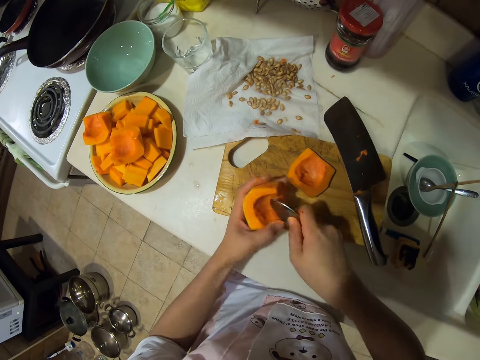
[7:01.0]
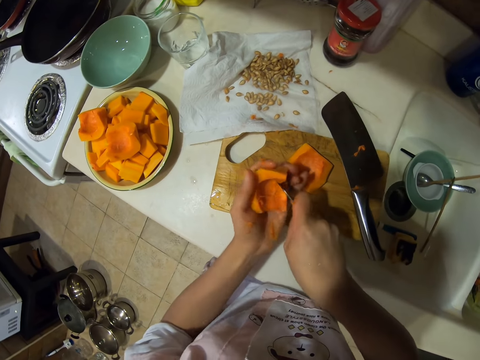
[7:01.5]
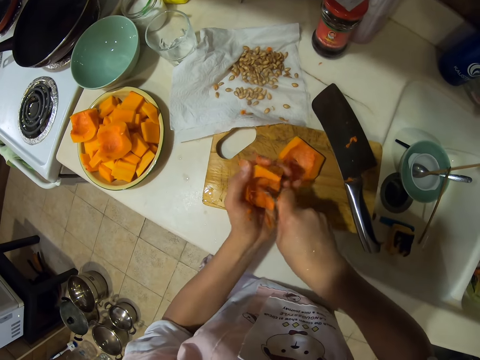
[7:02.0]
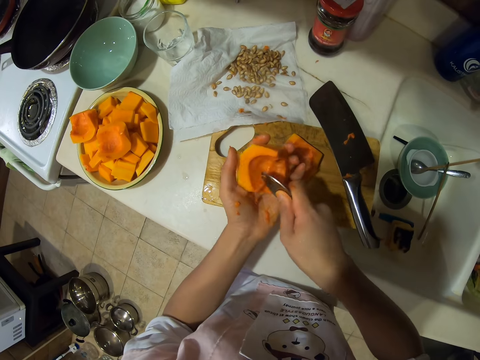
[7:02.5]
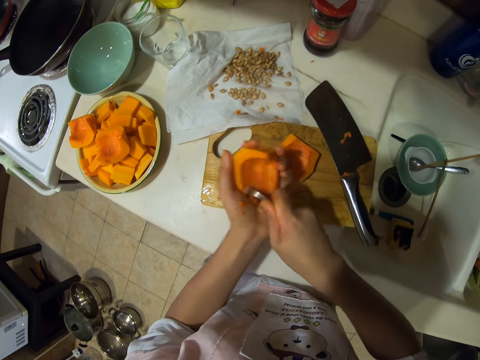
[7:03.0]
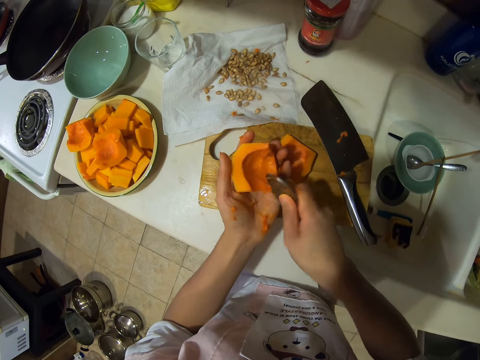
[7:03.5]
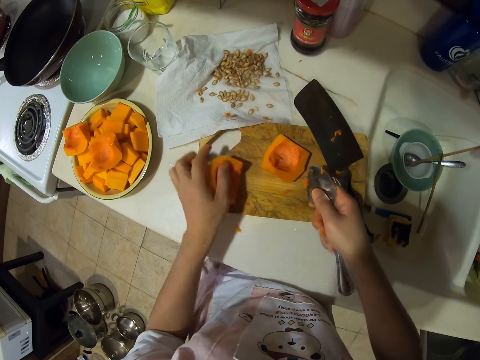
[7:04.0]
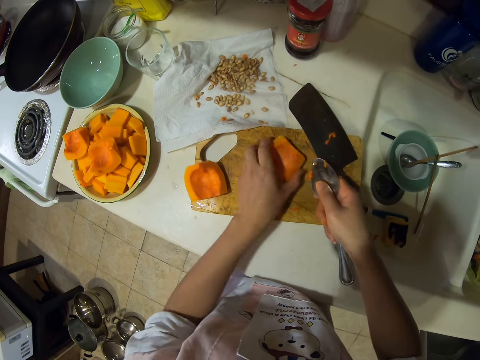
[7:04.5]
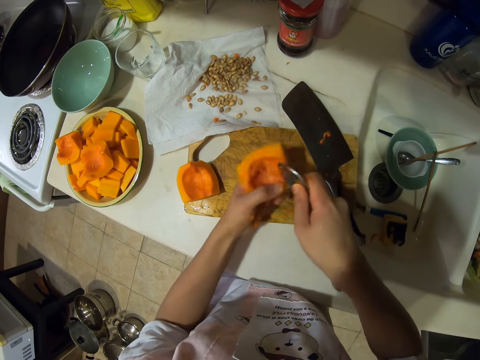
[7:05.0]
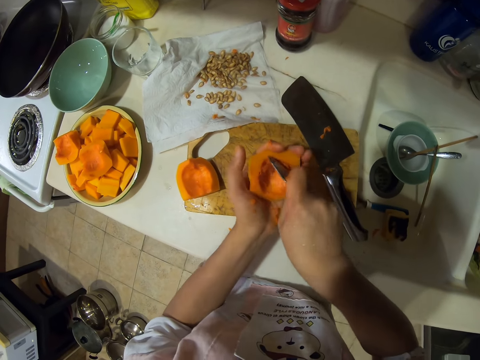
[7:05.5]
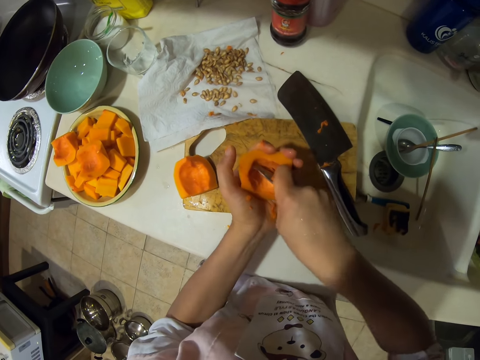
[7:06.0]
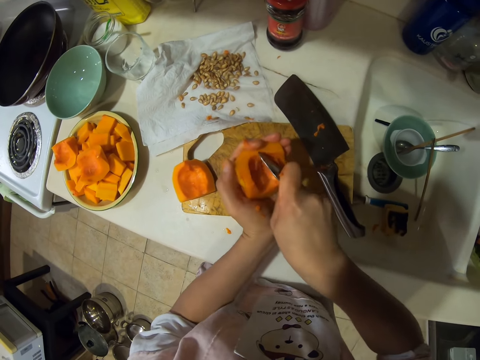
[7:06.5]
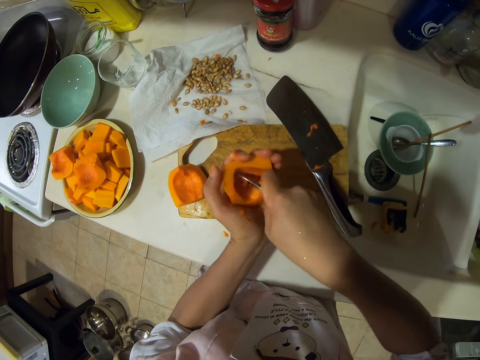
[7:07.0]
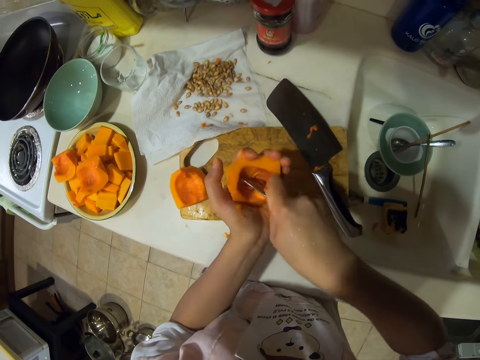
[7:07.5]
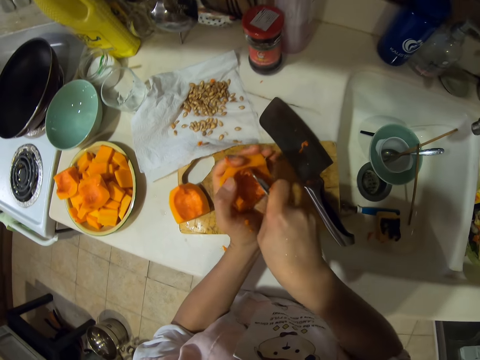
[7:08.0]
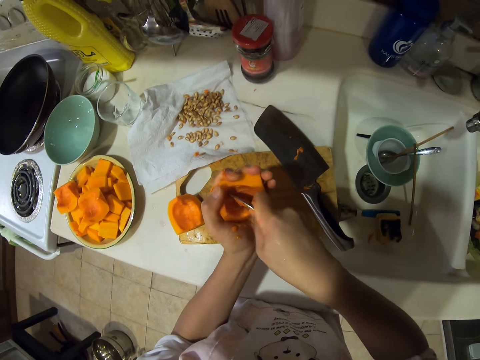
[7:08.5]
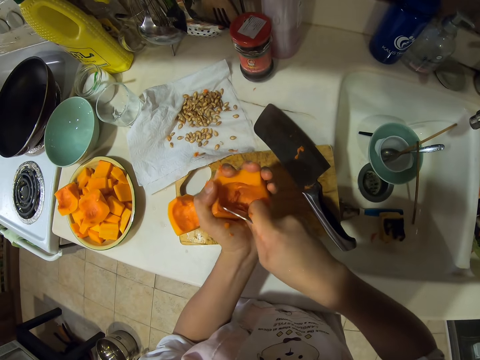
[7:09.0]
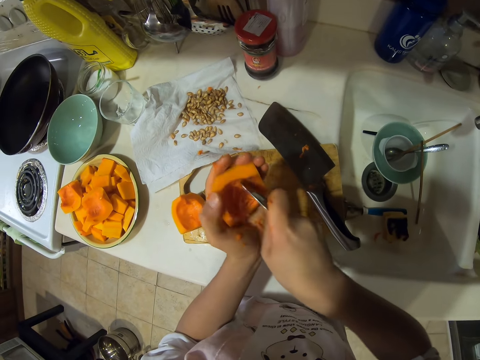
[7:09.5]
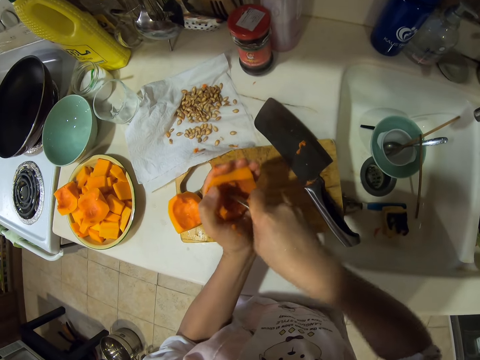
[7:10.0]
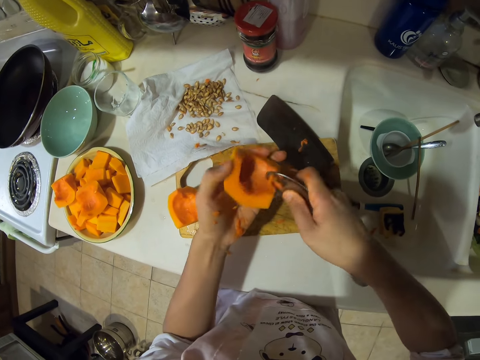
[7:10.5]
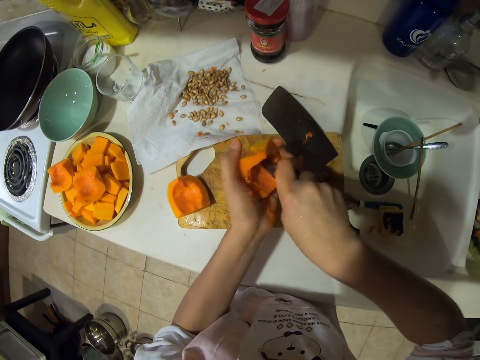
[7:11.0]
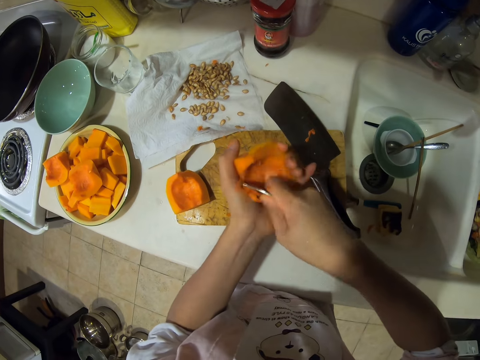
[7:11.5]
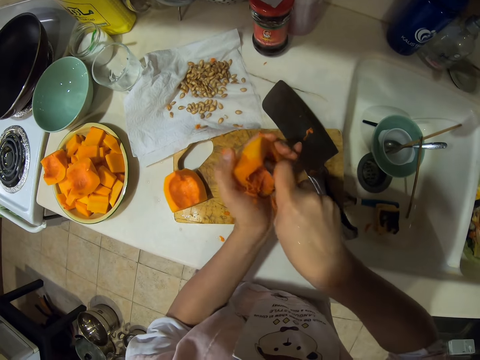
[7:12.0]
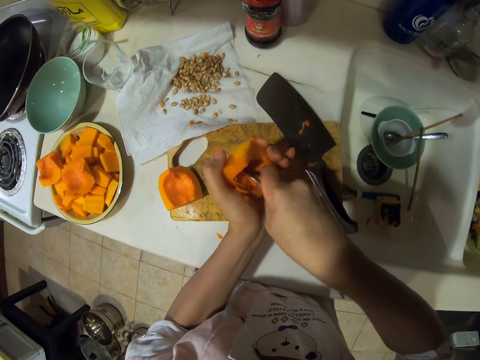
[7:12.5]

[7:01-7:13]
The camera wearer scoops from the pumpkin. They place the pumpkin on the chopping board. They pick up the pumpkin. They scoop from the pumpkin.

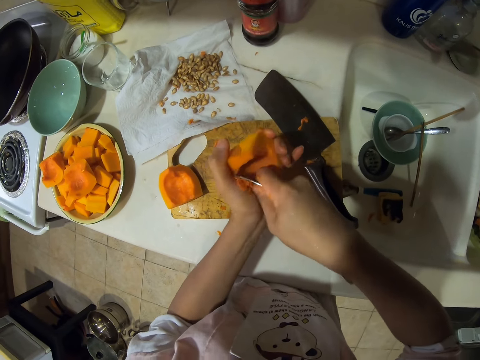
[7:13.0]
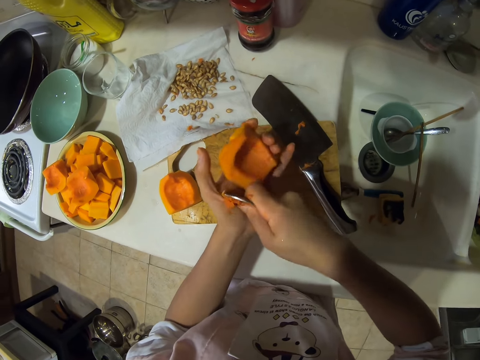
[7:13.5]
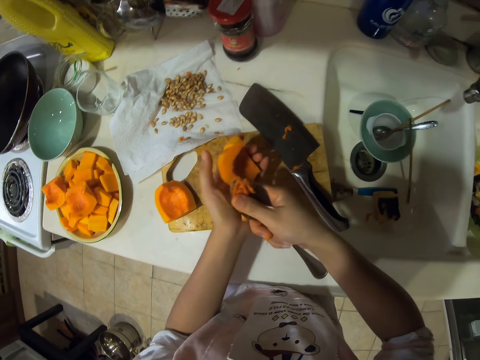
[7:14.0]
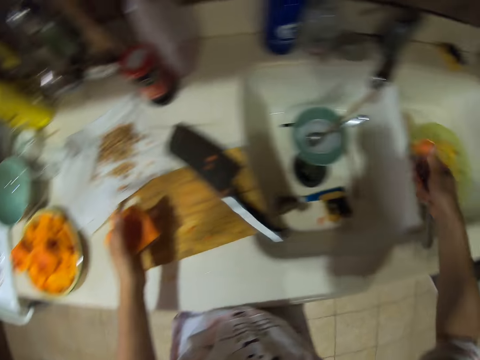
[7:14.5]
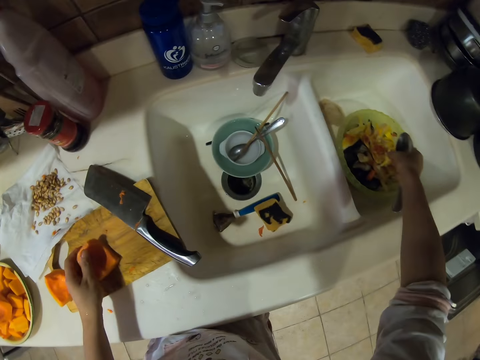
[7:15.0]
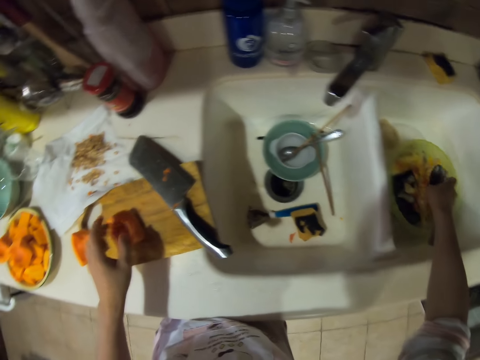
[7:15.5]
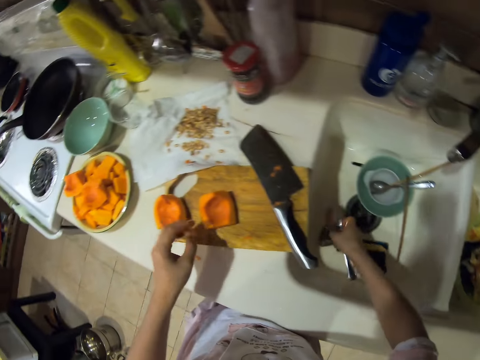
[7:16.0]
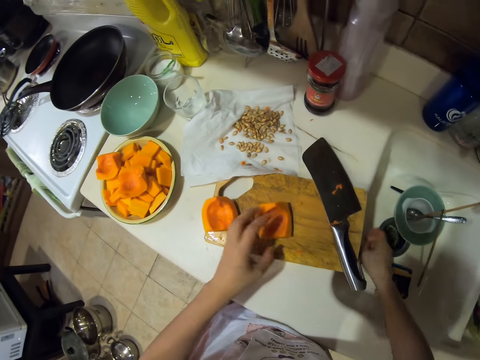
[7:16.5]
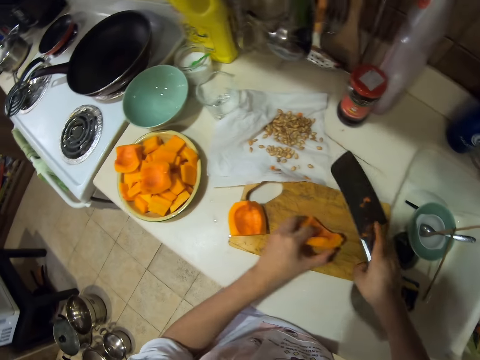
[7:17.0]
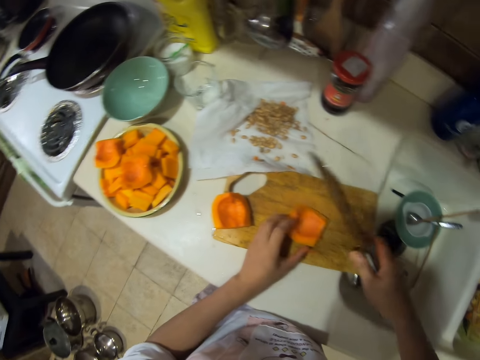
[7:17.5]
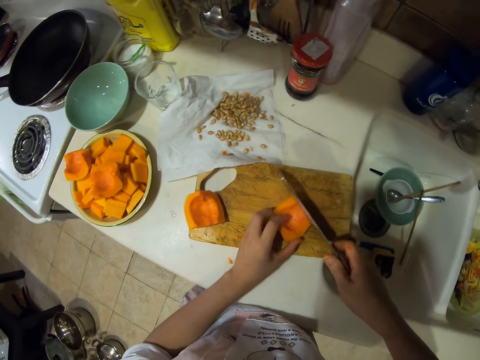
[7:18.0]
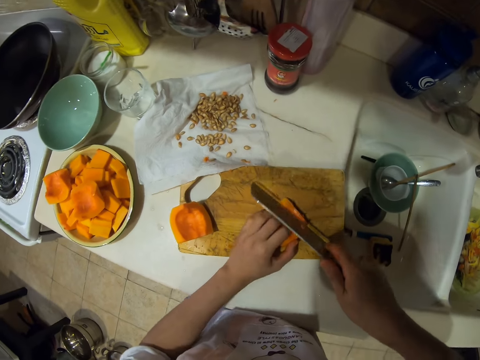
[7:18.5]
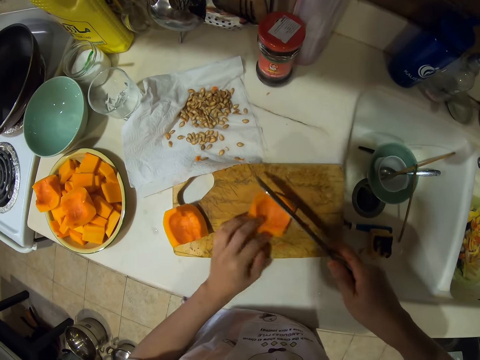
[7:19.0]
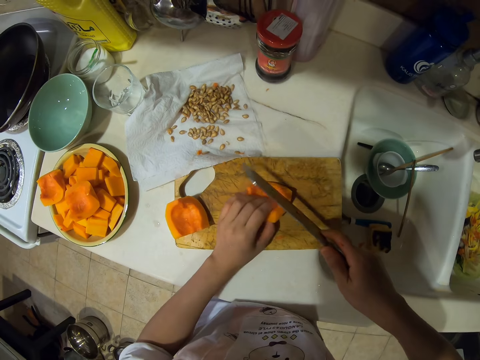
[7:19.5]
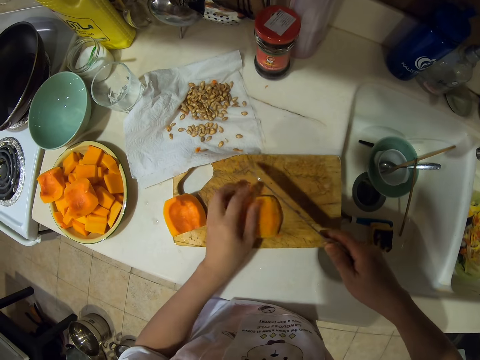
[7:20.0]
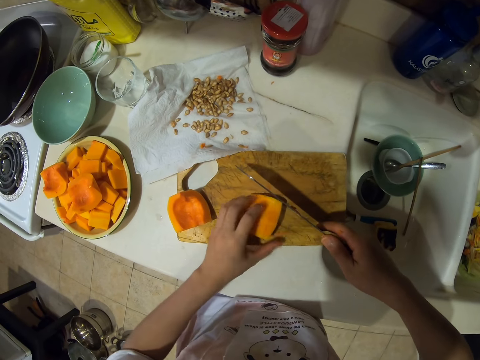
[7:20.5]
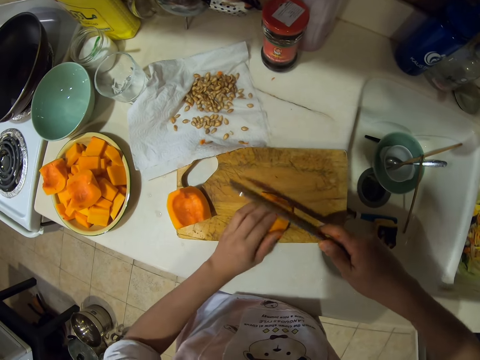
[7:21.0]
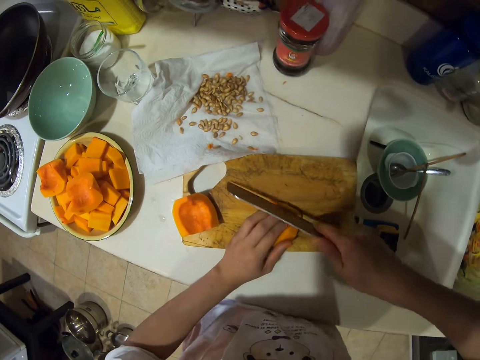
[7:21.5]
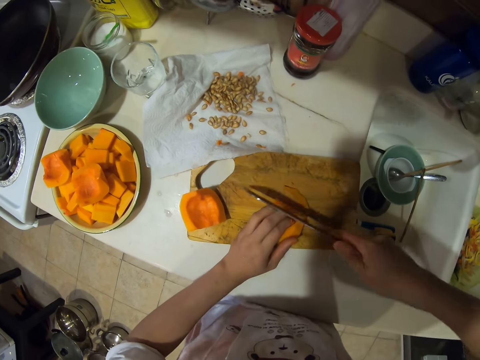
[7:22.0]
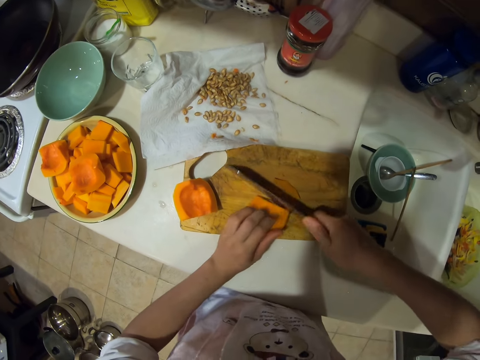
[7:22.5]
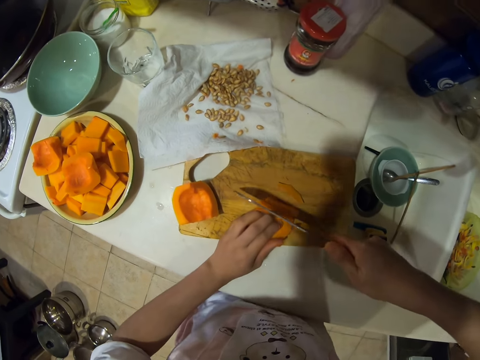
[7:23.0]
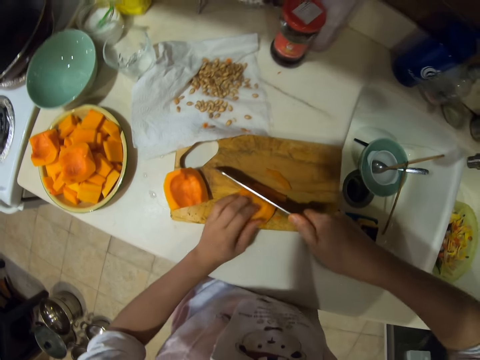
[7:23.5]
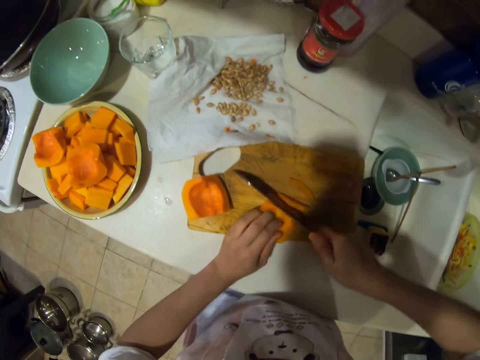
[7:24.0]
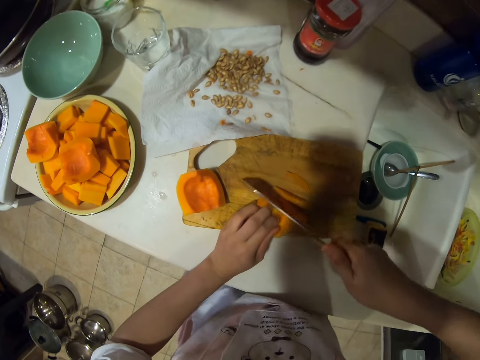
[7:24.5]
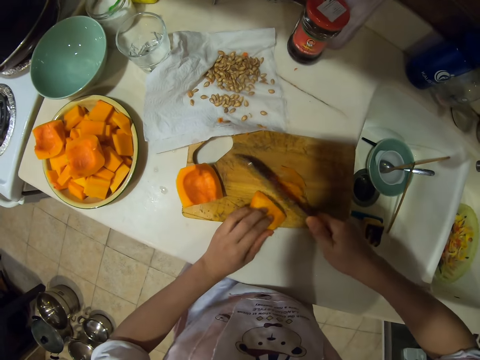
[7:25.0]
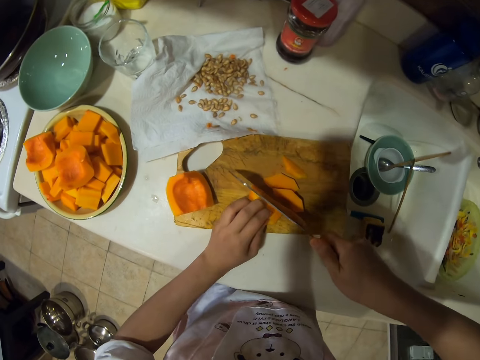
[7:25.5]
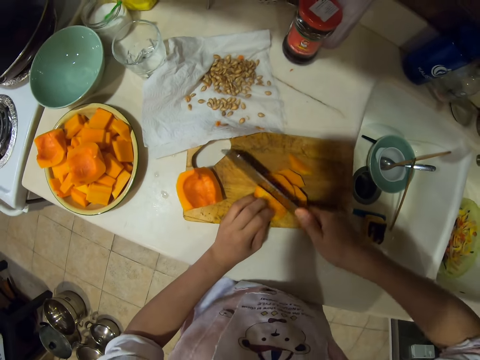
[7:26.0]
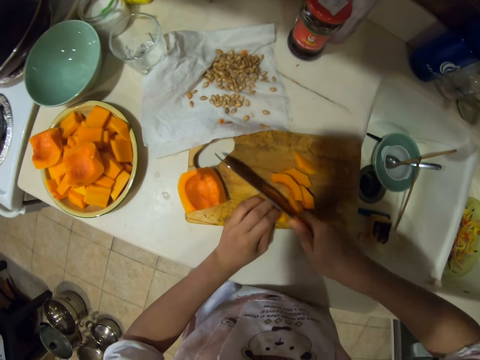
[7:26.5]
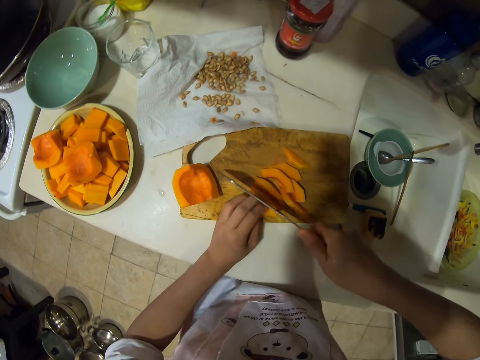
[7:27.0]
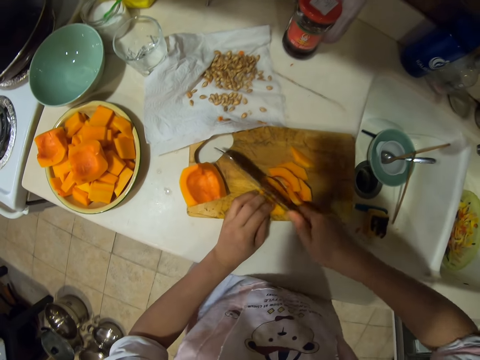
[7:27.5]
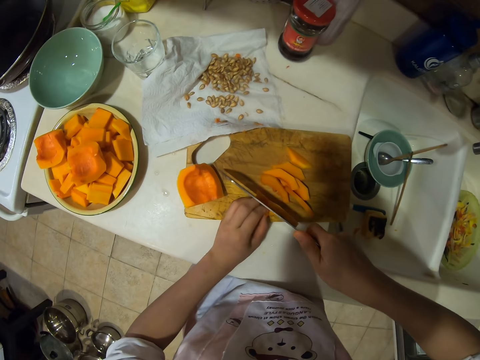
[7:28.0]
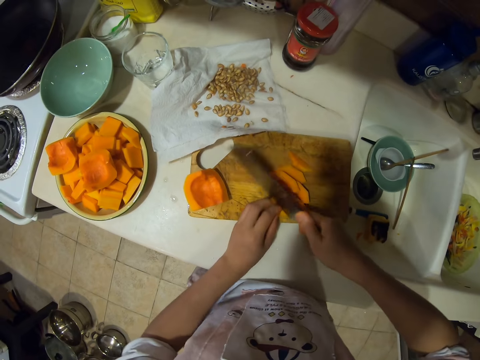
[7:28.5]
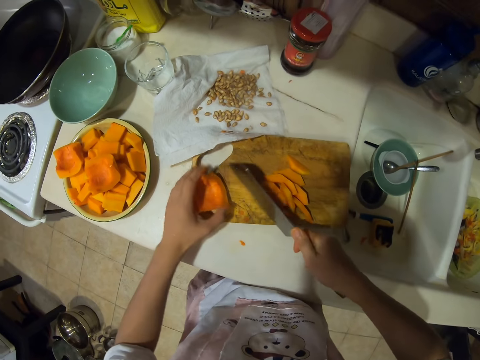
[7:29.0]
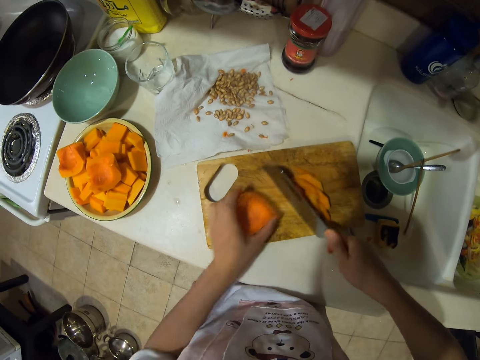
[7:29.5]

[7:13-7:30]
The camera wearer scoops from the pumpkin. They put something in the bin. They put the spoon in the sink. They pick up the knife. They cut the pumpkin into pieces. They flip the pumpkin. They chop the pumpkin repeatedly.
